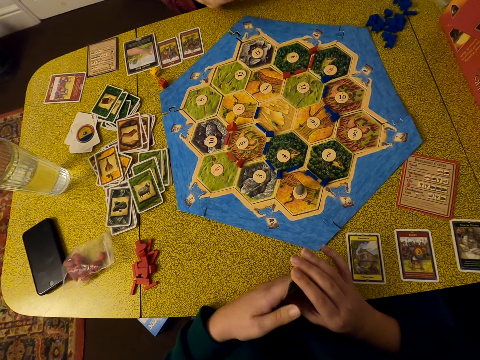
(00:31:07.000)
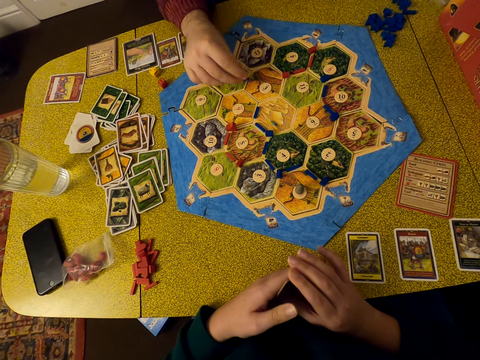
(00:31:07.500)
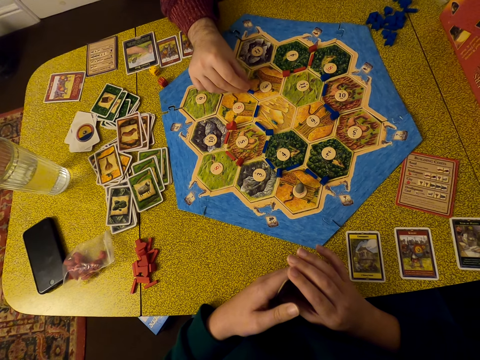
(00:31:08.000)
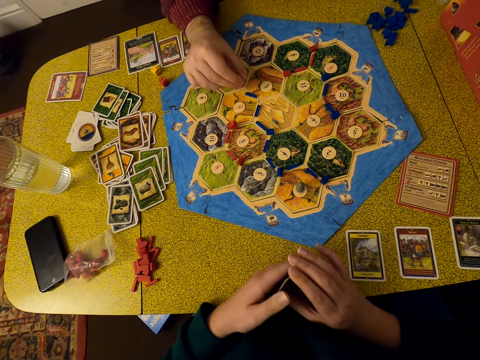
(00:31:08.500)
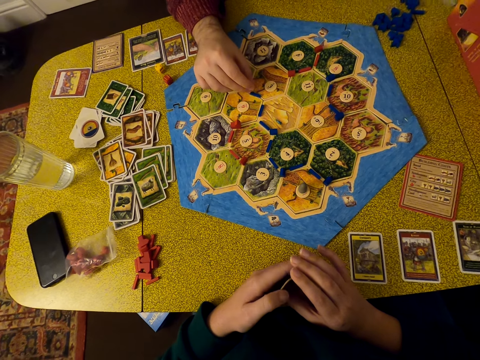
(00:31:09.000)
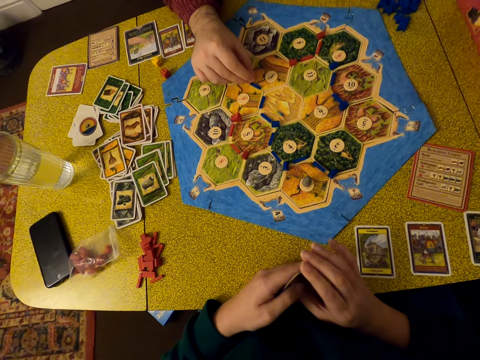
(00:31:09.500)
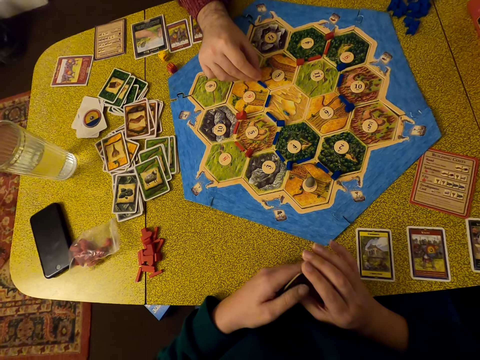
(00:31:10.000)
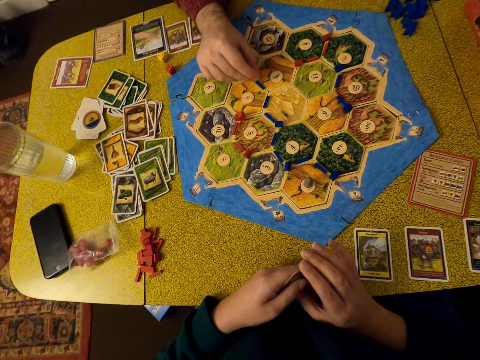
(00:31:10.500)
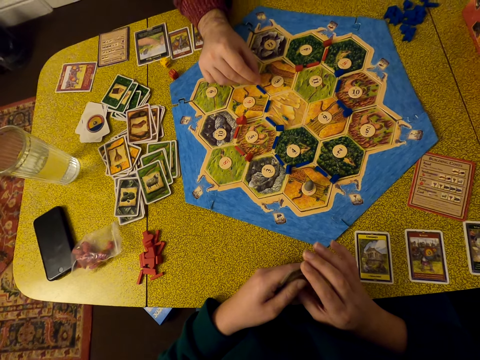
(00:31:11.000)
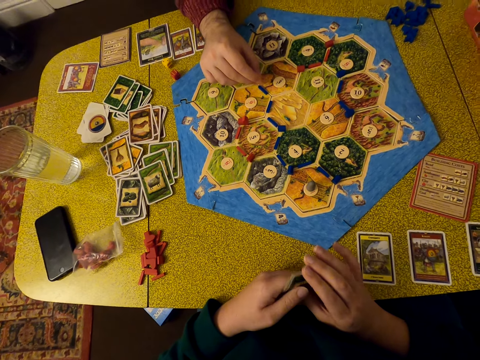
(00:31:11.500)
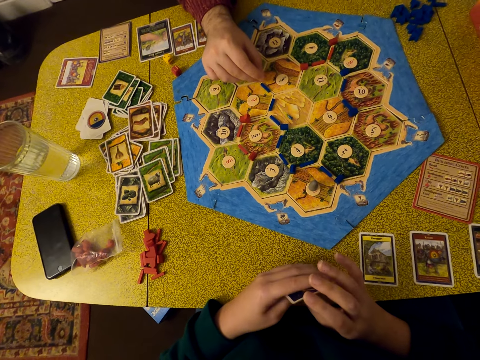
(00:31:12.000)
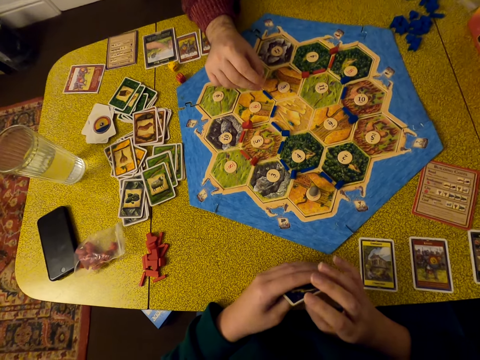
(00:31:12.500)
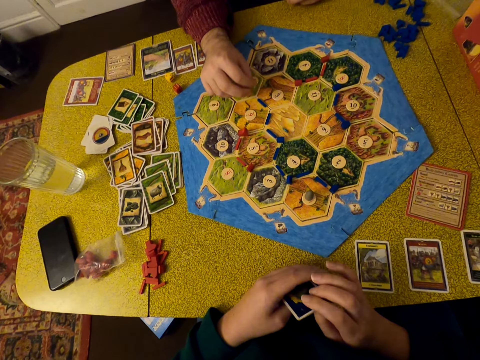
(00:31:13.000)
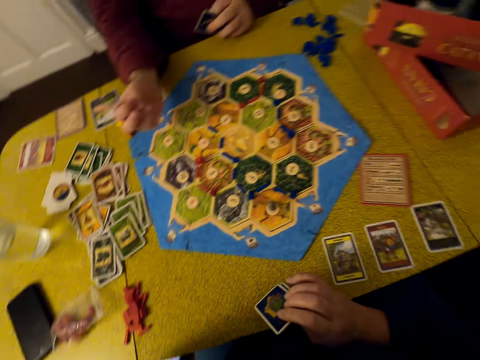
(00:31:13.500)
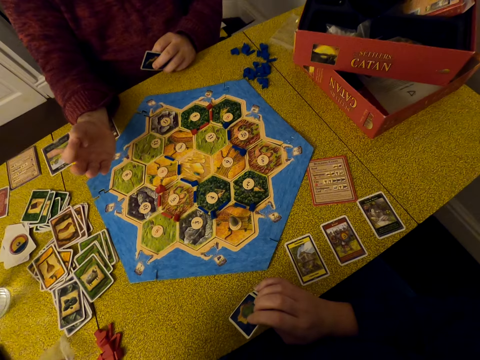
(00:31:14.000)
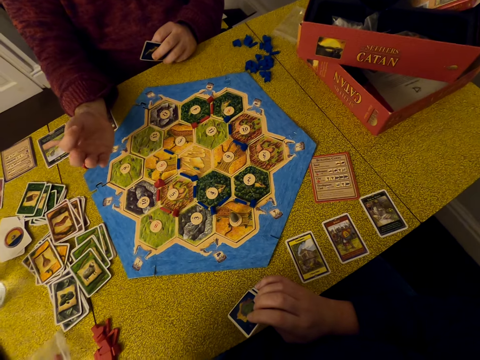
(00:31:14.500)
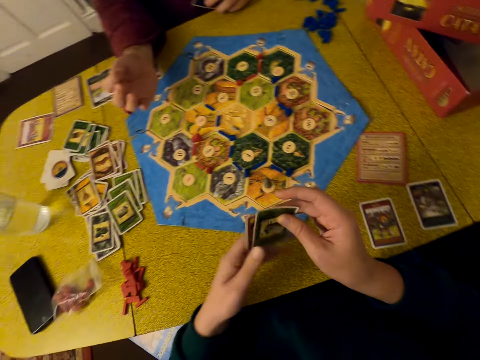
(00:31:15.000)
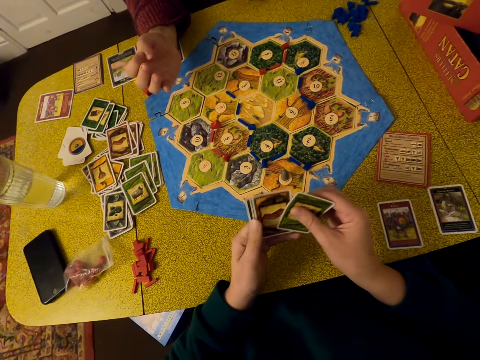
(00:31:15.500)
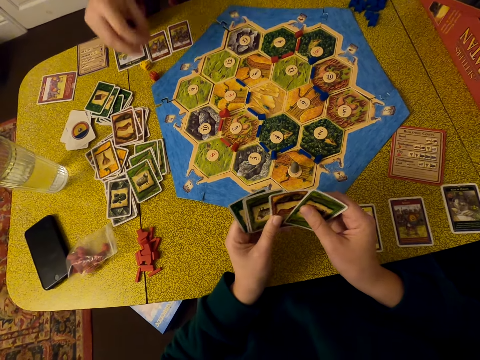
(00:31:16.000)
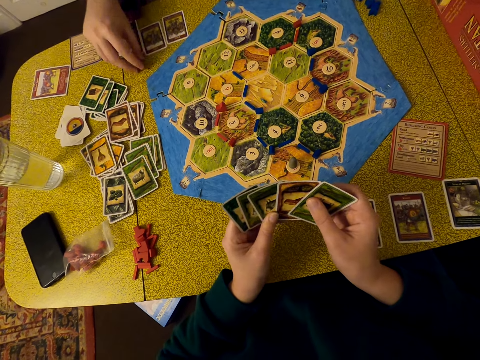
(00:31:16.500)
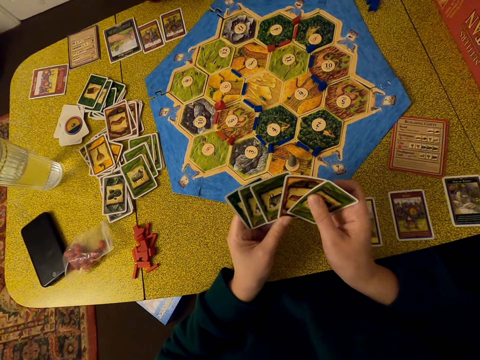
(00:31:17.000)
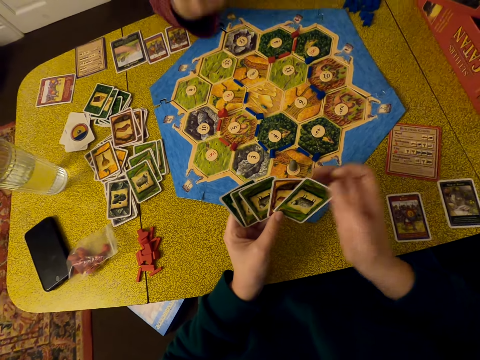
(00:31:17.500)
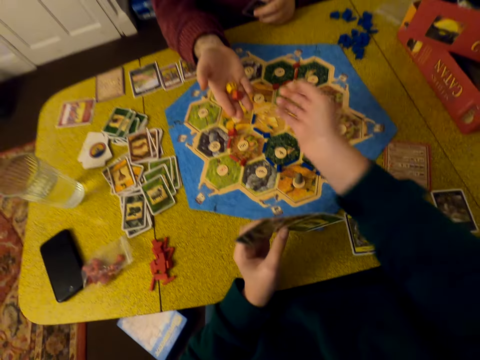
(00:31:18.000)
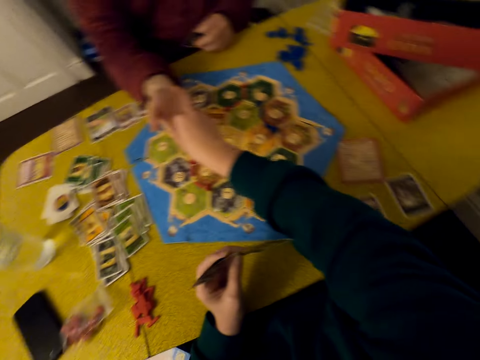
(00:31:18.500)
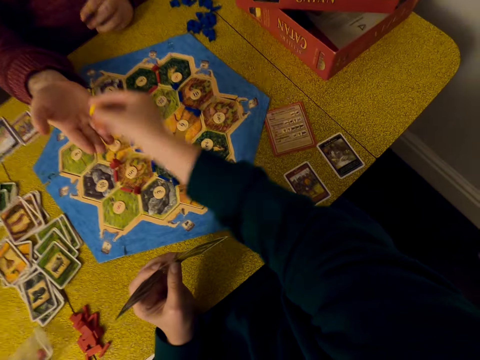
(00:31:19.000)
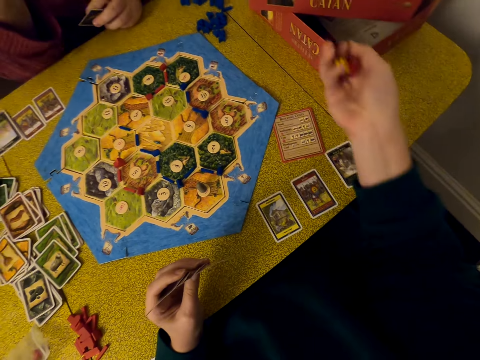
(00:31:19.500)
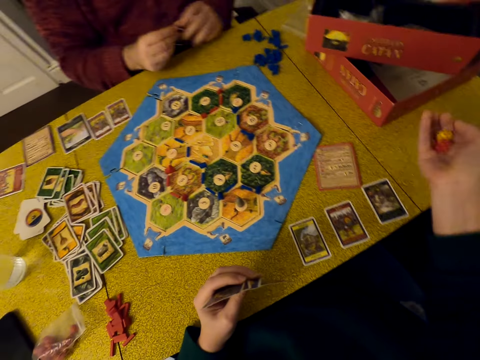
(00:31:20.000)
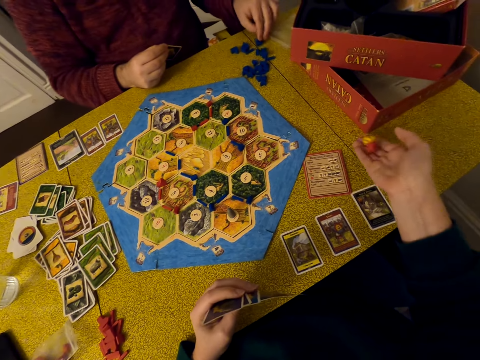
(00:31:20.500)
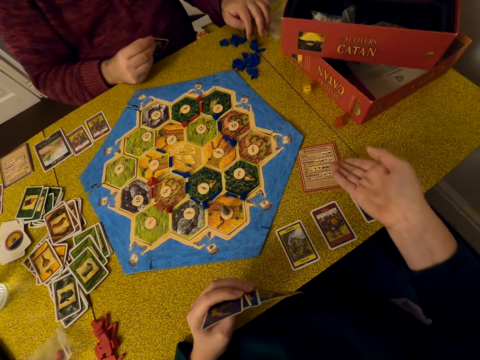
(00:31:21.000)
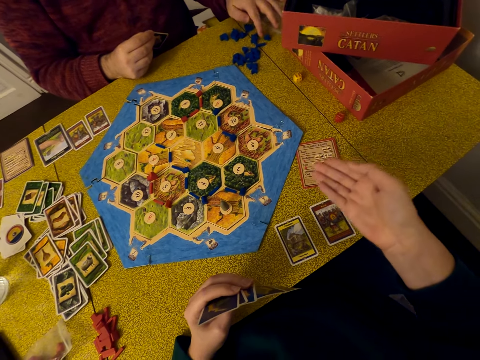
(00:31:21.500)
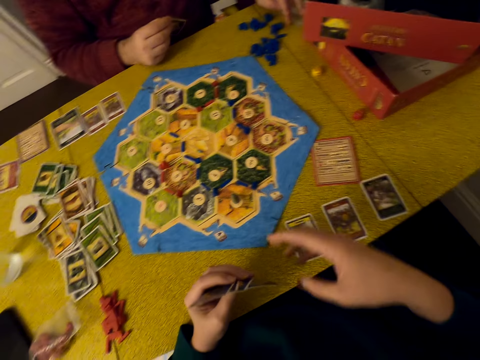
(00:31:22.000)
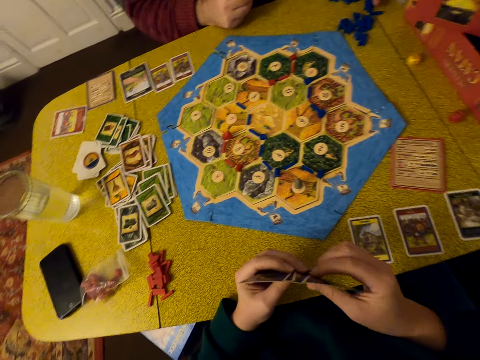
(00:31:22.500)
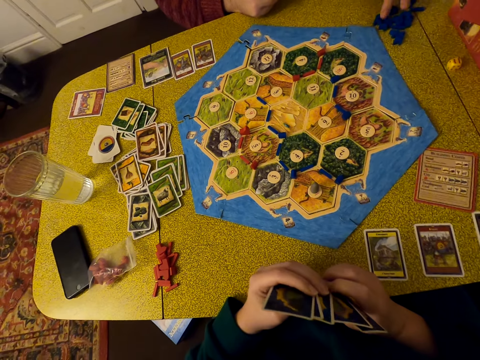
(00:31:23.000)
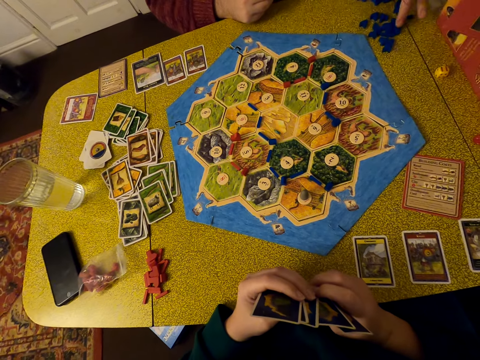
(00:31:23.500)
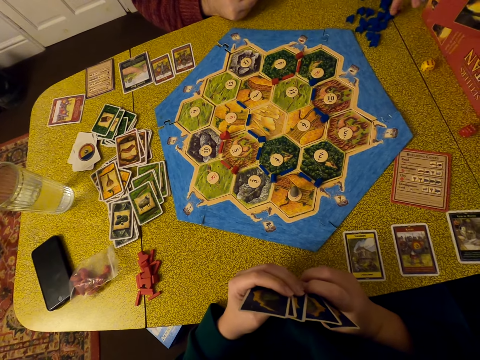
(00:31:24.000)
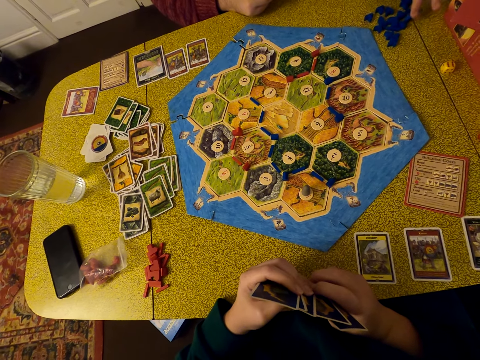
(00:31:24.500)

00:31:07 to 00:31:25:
The man puts another pellet on the table. The camera wearer looks at the table. They lift a hand, arrange cards, and shuffle cards. The man takes the dice on the table. The camera wearer collects the dice from the man. They roll the dice and shake the dice. The man moves pellets on the table. The camera wearer drops the dice on the table. They hold cards.

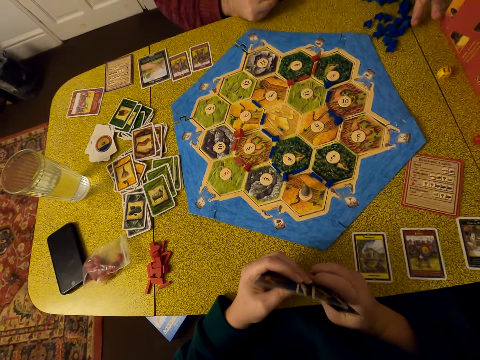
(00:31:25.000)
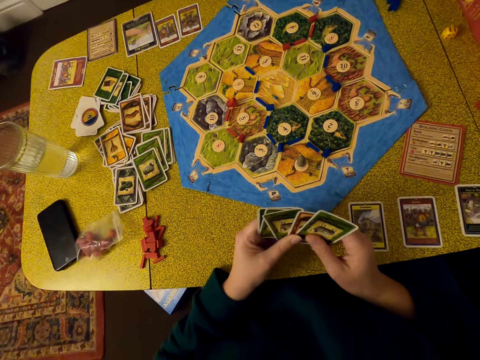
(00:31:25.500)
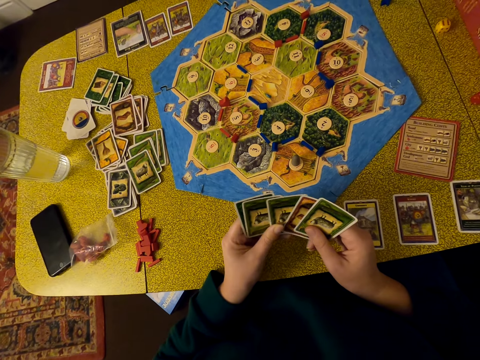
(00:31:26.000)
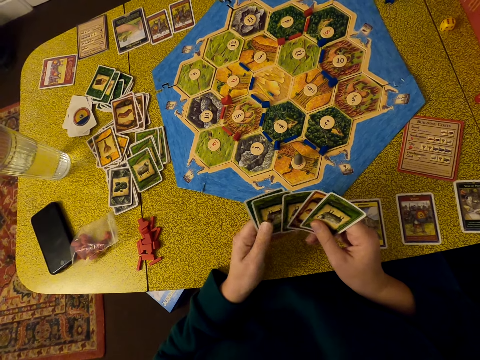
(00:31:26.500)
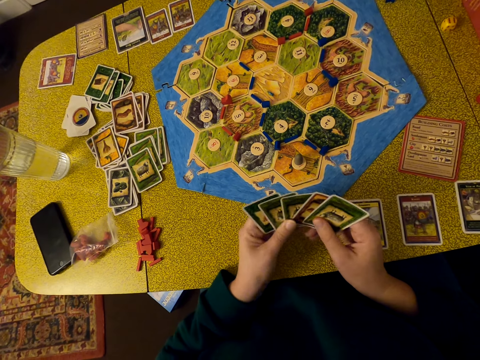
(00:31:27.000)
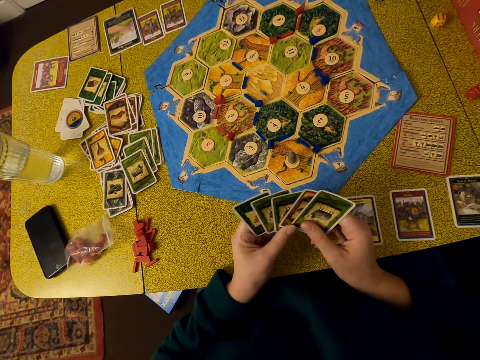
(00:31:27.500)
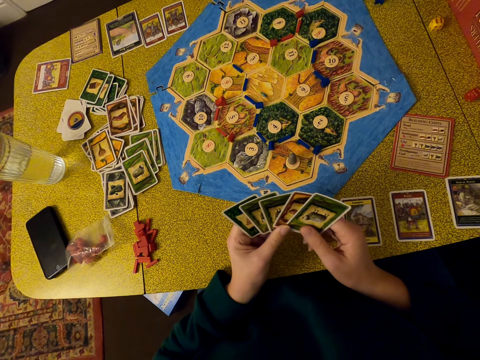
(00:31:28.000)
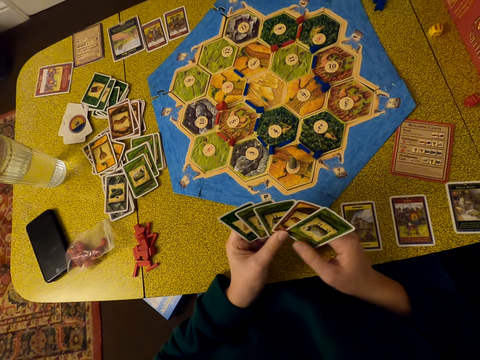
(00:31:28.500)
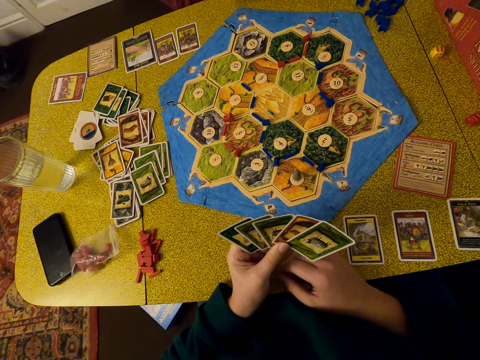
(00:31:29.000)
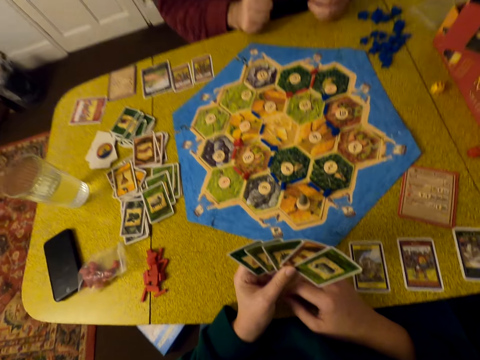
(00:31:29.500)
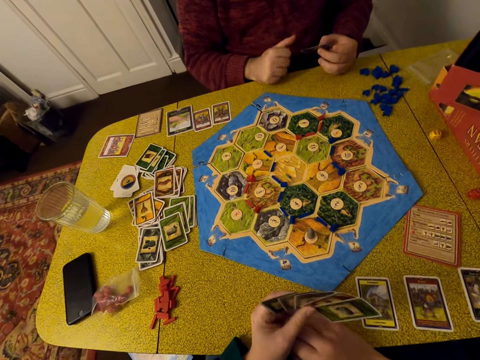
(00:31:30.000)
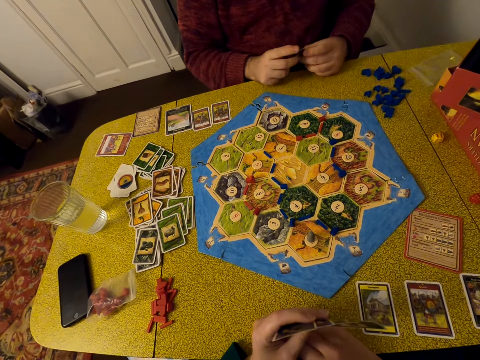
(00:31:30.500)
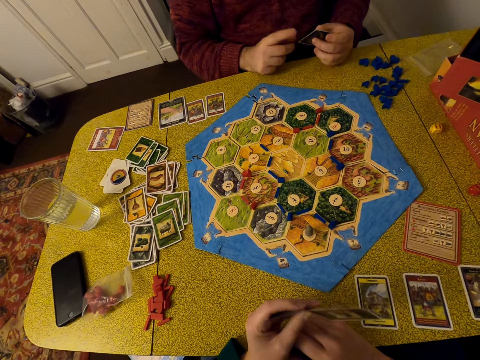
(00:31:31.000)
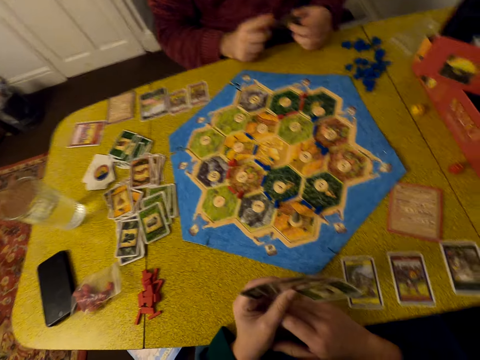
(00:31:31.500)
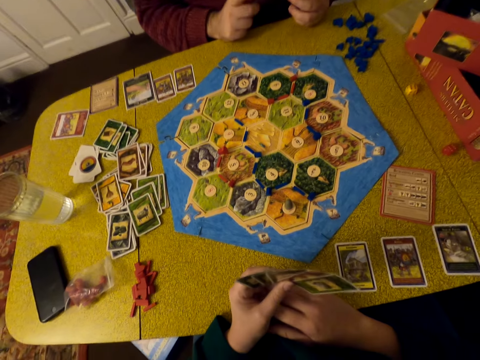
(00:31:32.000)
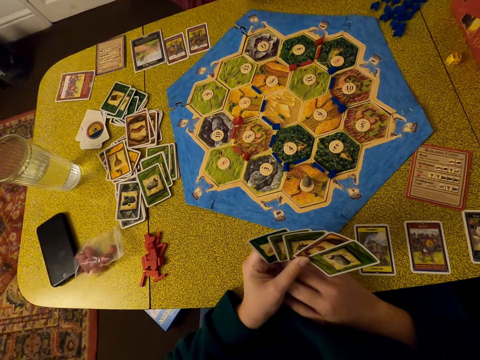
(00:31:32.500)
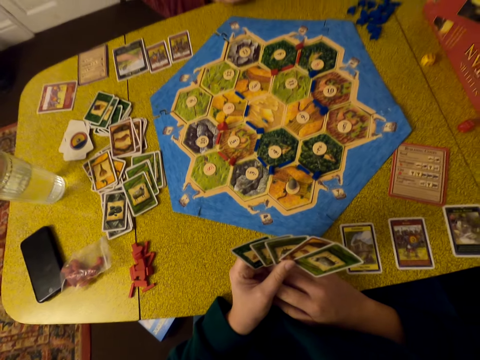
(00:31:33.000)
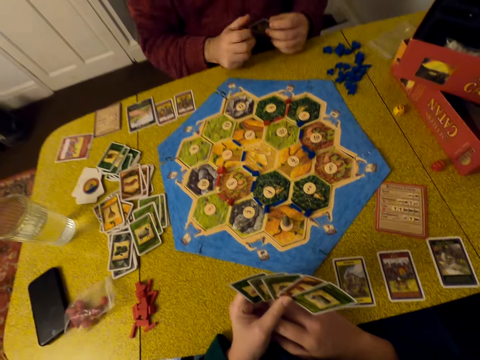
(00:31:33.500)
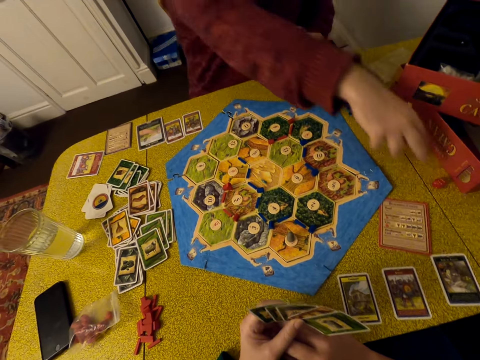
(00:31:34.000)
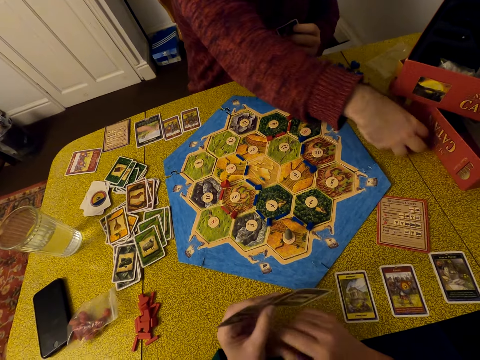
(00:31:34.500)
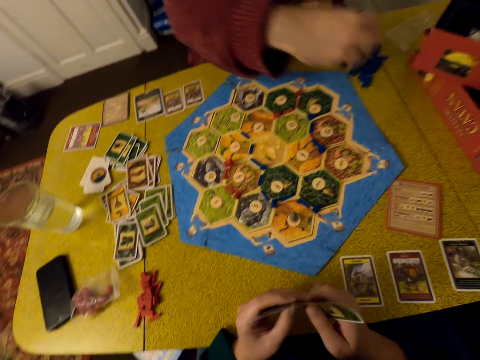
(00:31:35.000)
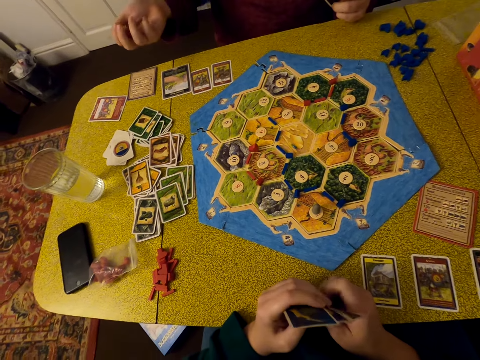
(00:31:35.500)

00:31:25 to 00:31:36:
The camera wearer arranges cards and shuffles cards. The man moves cards in his hands. The man collects the dice on the table.
